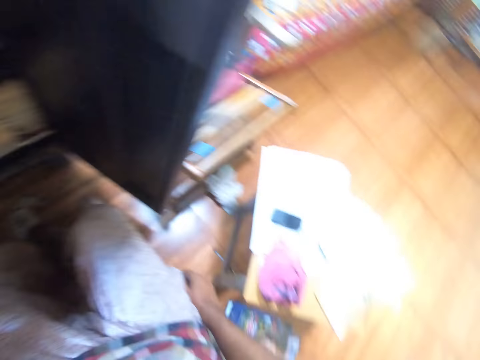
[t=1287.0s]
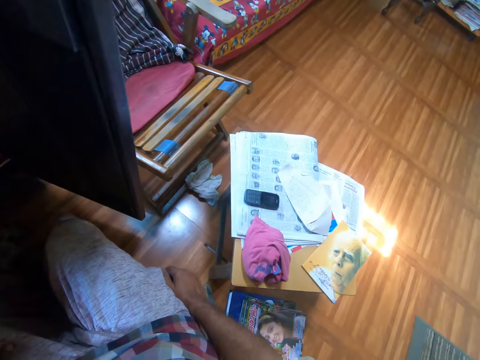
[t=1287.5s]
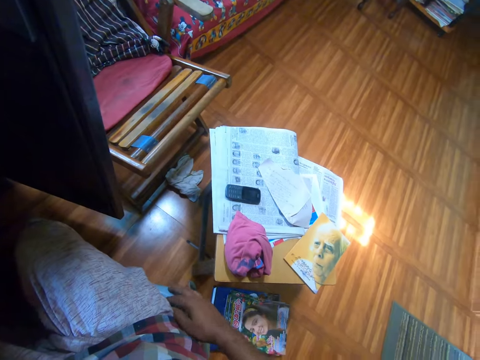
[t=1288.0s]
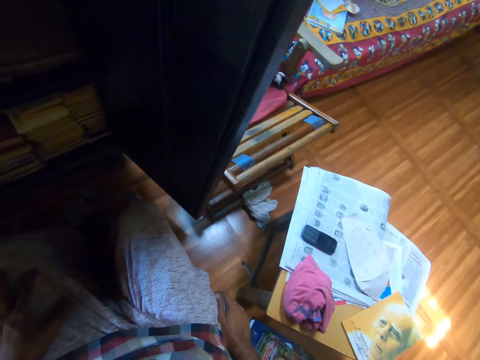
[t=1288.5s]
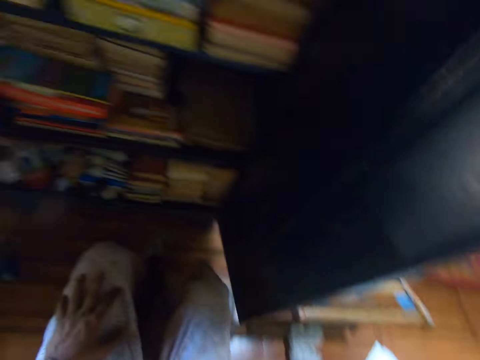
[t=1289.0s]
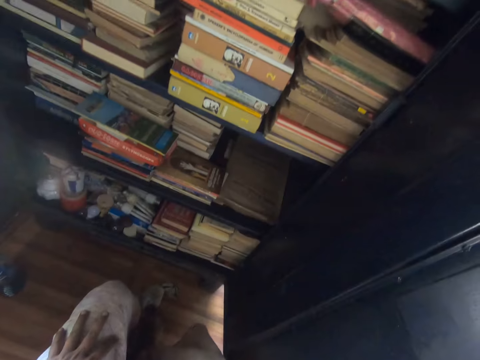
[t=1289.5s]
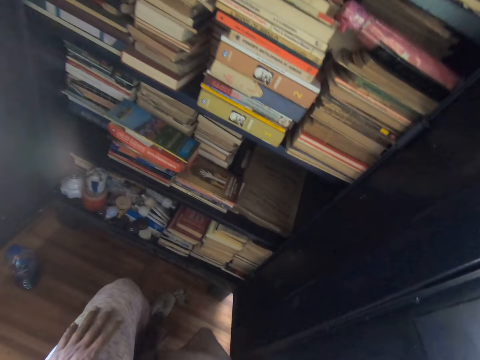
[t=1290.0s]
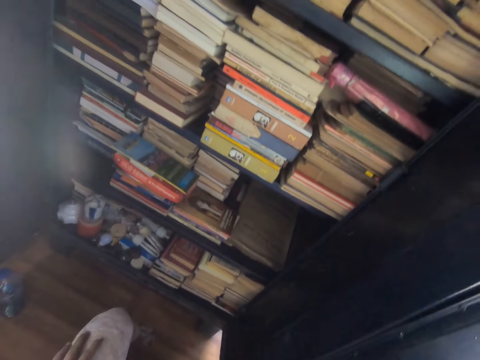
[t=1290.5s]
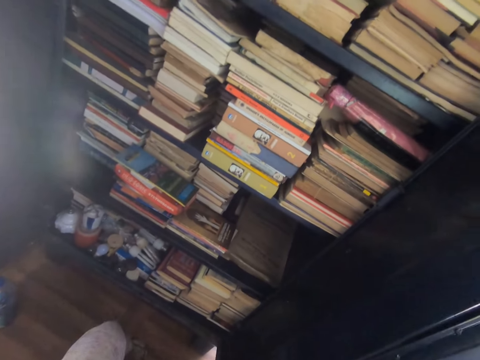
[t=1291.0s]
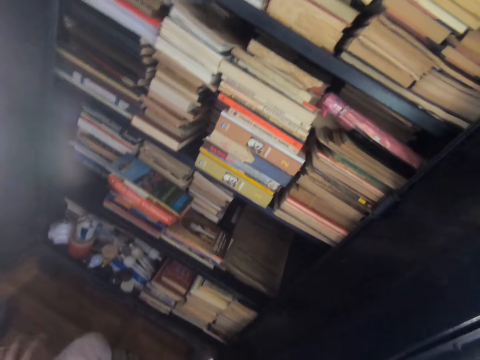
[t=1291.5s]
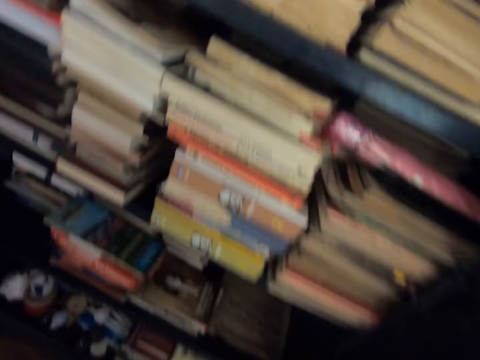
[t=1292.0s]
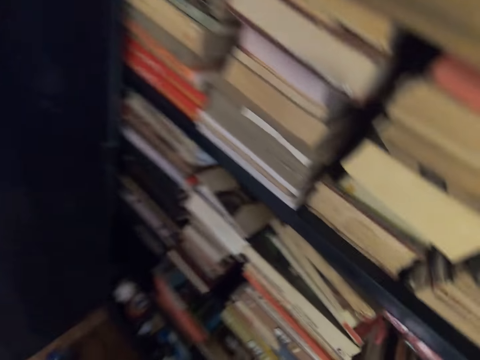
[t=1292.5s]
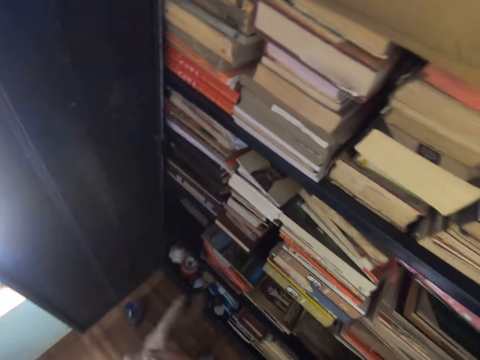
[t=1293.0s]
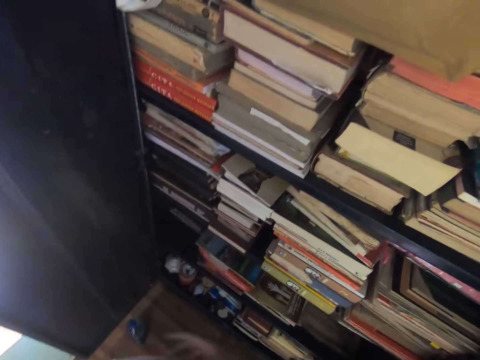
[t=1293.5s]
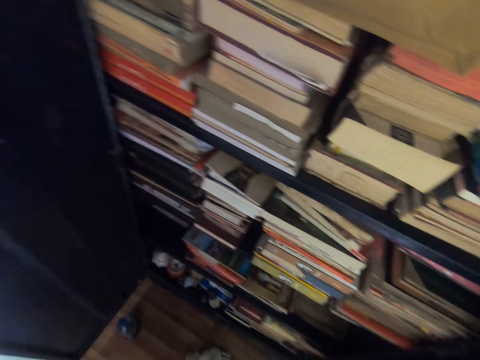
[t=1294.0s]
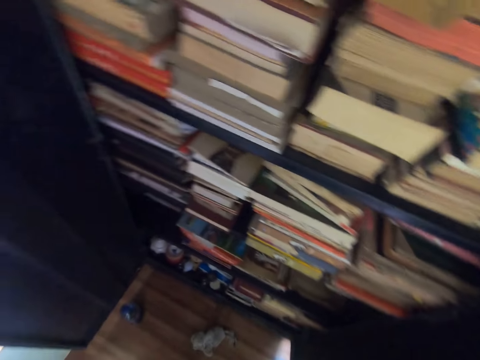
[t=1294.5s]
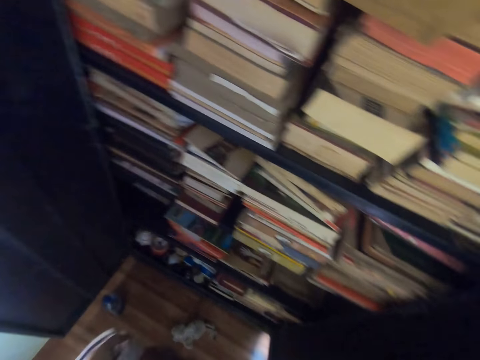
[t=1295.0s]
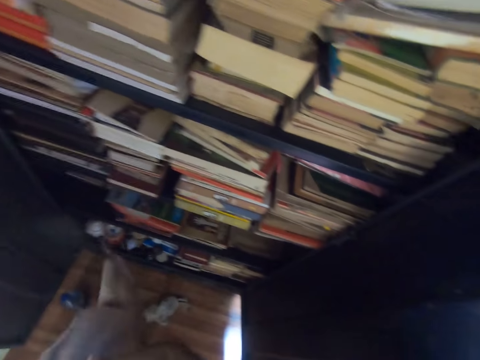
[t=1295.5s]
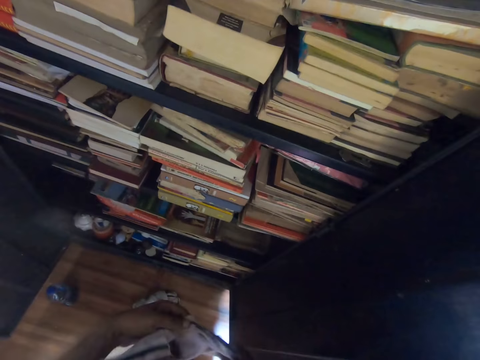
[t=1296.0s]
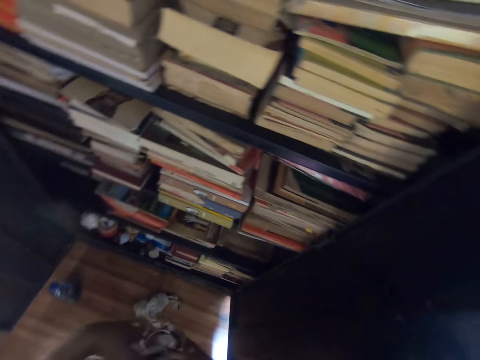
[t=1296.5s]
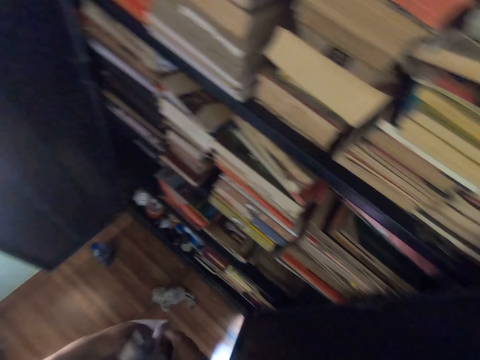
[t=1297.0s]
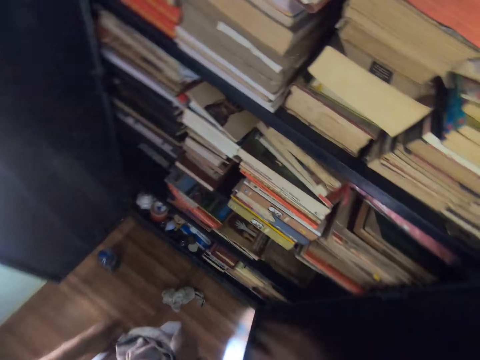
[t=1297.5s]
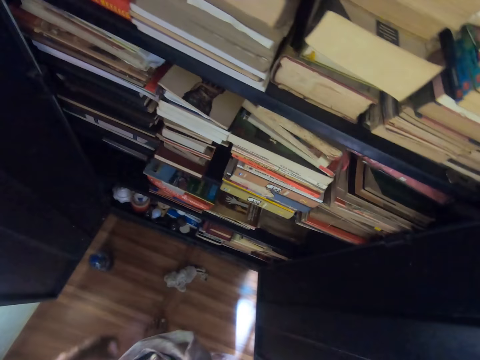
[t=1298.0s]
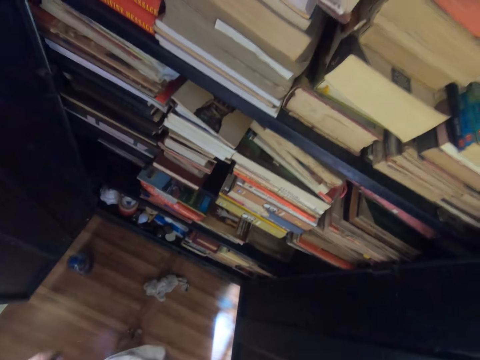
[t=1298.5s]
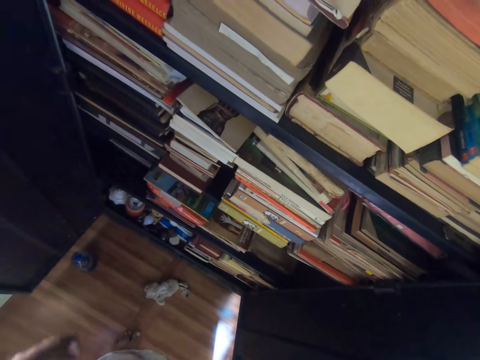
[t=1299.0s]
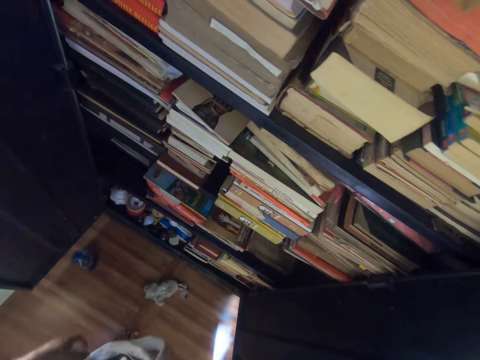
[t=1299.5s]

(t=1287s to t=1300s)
The camera wearer looks at the shelf. They tighten the sweater with both hands.

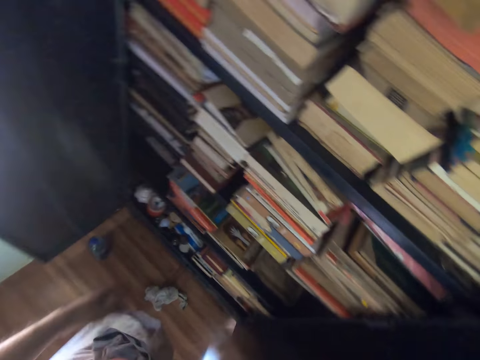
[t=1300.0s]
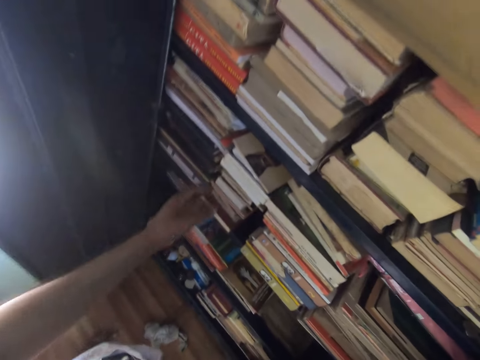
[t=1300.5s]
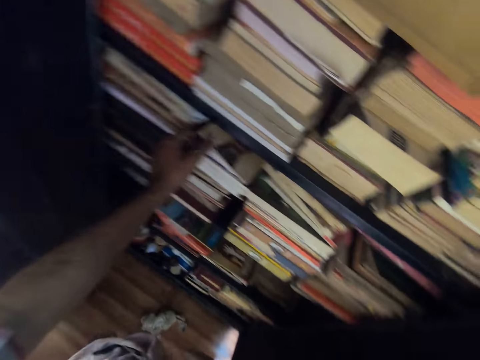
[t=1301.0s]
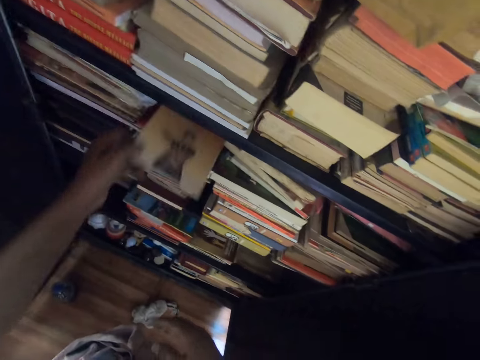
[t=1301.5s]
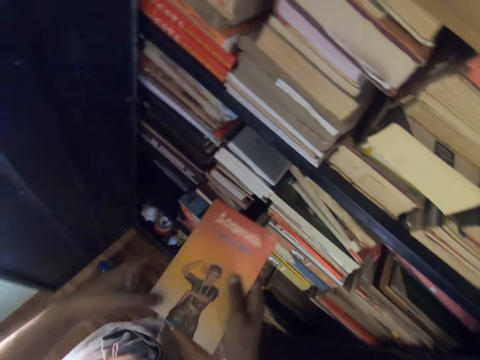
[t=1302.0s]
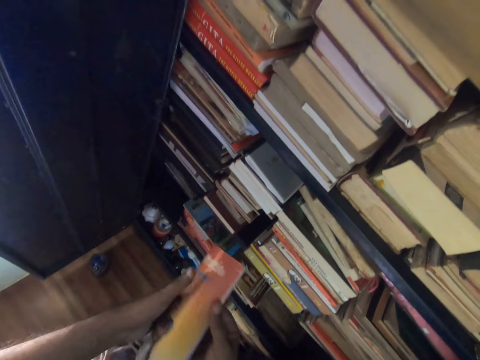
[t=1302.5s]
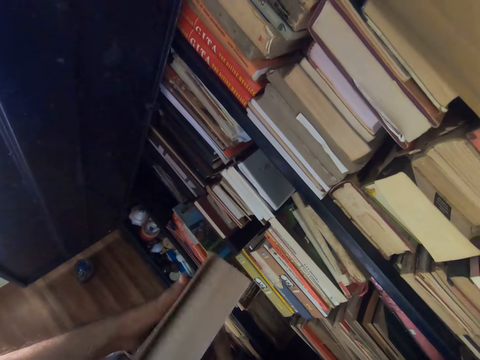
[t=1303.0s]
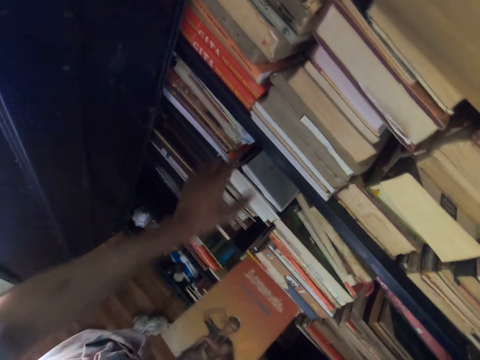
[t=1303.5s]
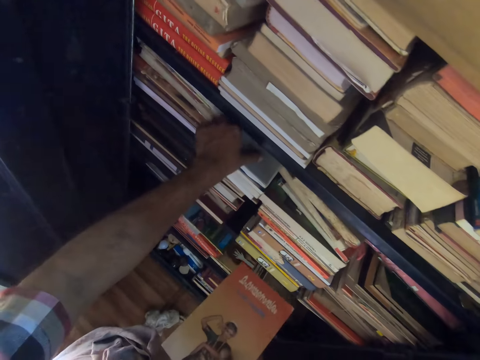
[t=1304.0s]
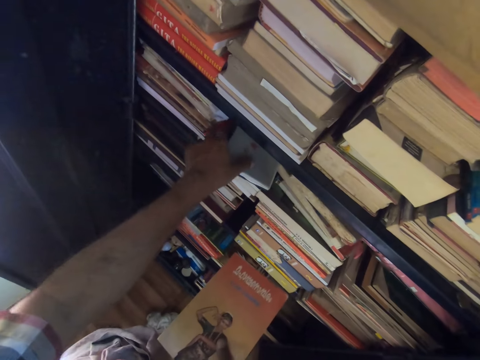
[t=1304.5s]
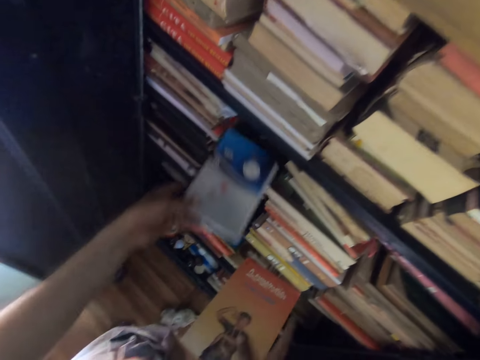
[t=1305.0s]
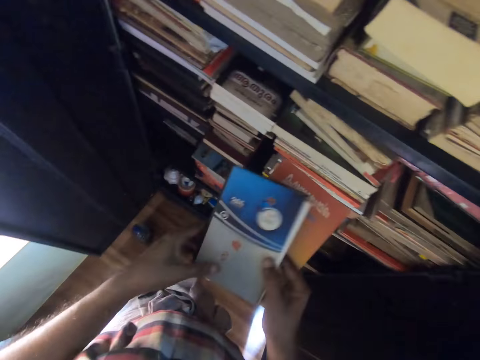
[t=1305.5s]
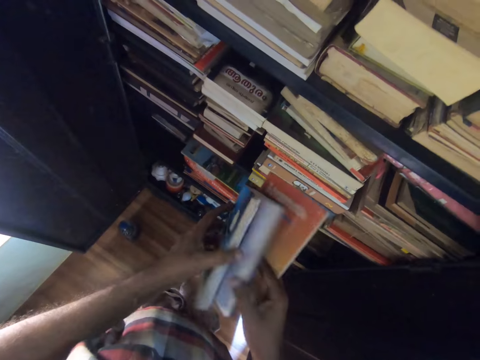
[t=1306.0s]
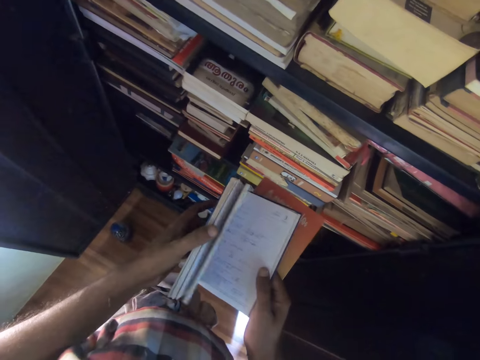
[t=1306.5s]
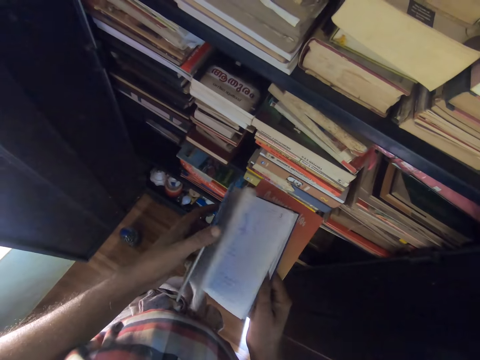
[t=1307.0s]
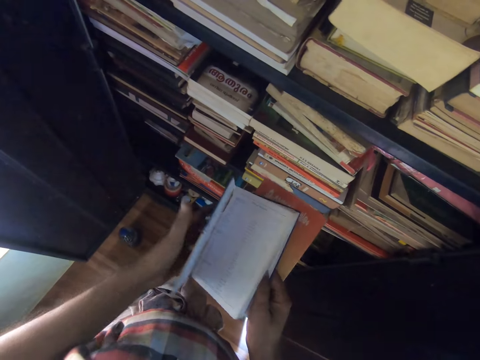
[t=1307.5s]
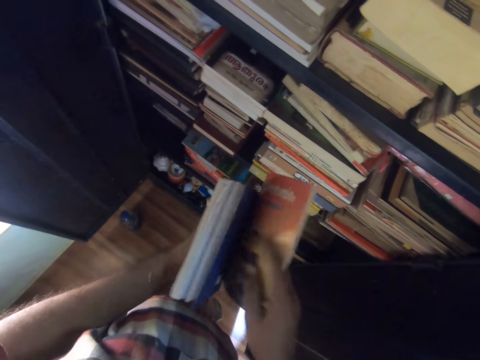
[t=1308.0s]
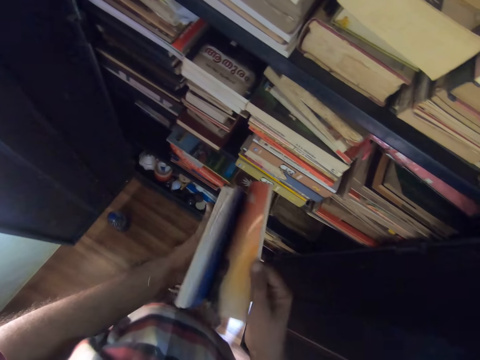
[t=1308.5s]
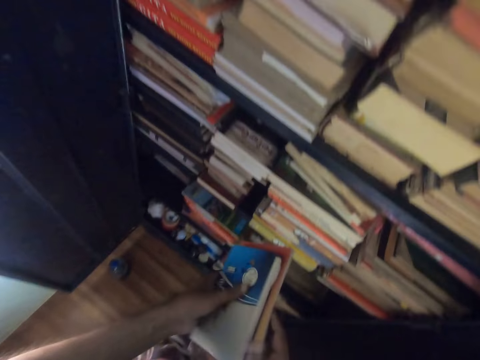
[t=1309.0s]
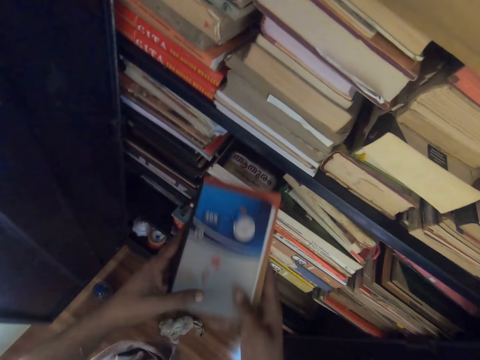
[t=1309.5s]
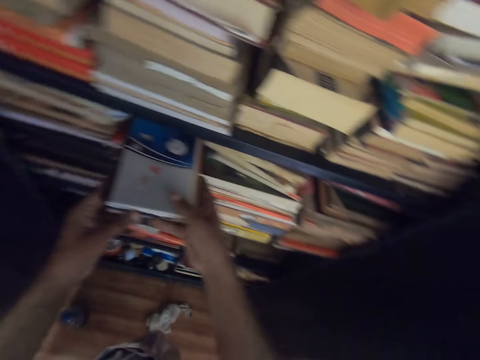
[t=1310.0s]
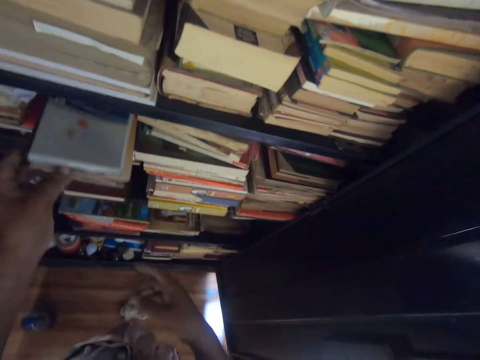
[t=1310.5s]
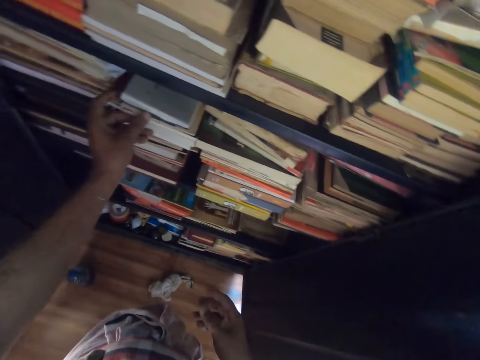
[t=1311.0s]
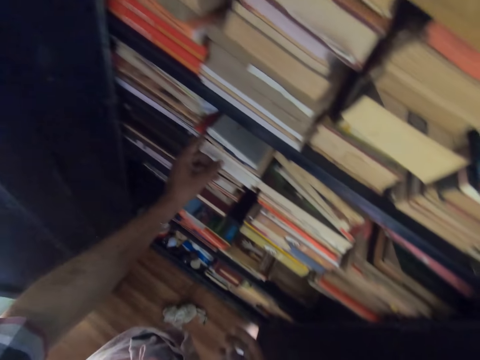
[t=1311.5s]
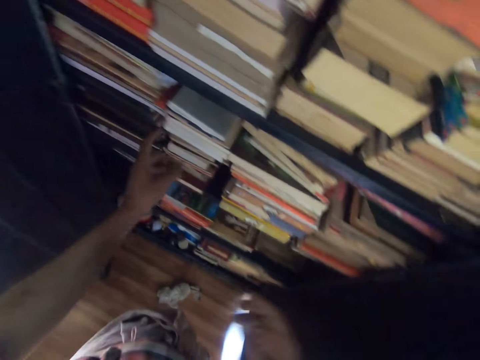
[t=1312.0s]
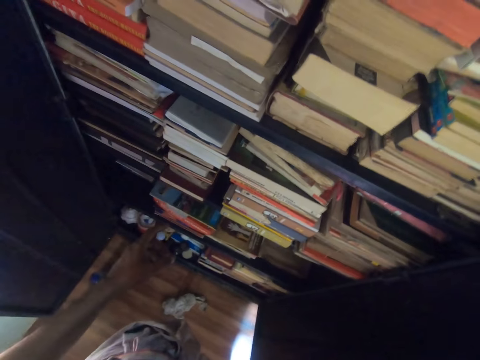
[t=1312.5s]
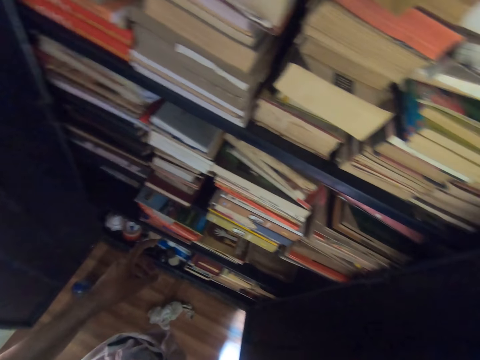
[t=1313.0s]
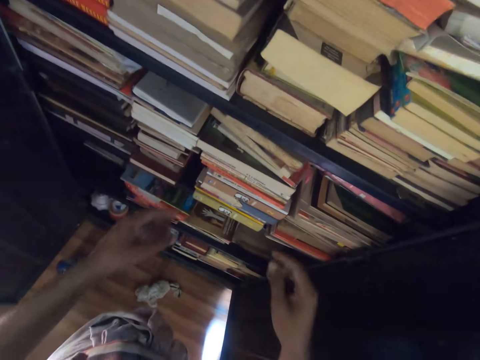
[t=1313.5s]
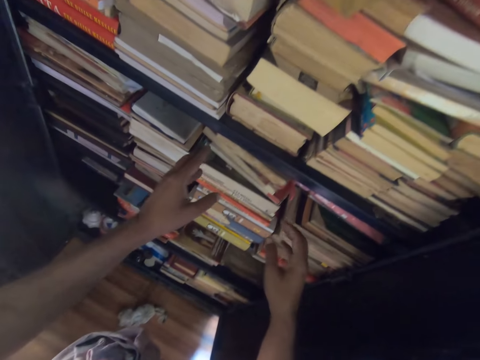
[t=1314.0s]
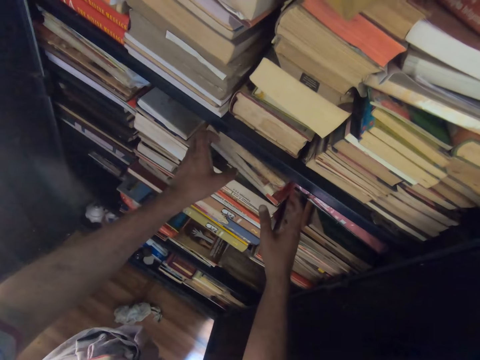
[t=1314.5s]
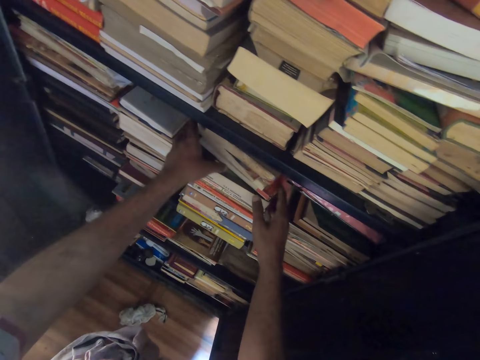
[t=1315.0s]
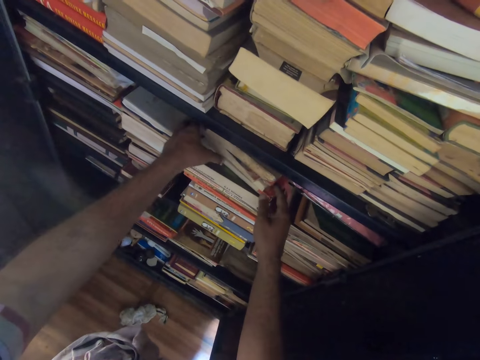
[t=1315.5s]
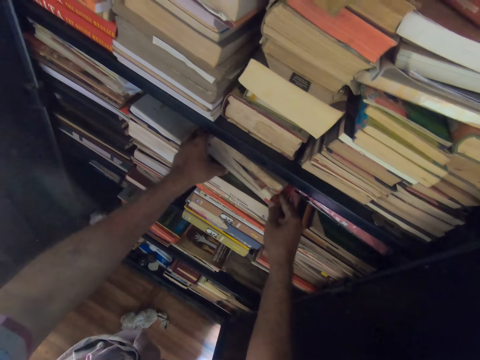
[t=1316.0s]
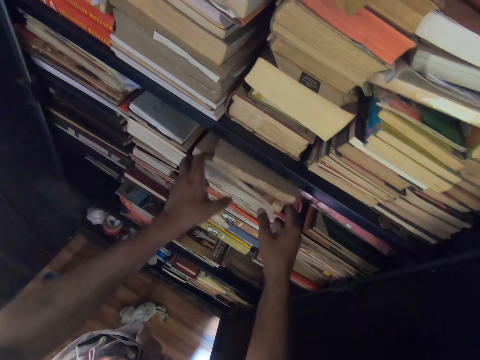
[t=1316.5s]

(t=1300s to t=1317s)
The camera wearer removes the book from the shelf with his left hand. He looks at the book. He flaps the pages with his right hand. He removes the book from the shelf with his left hand. He flaps the pages with his left hand. He flaps the pages with his right hand. He puts the books on the shelf with his left hand. He raises his right hand. He looks at the shelf. He picks the books from the shelf.
